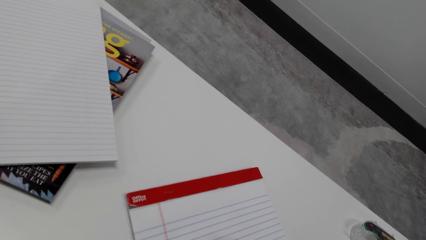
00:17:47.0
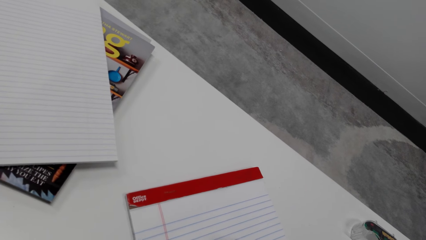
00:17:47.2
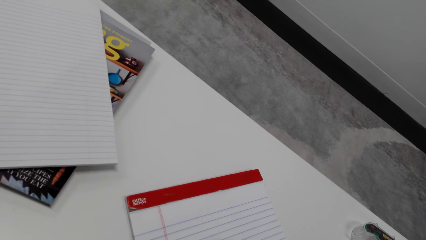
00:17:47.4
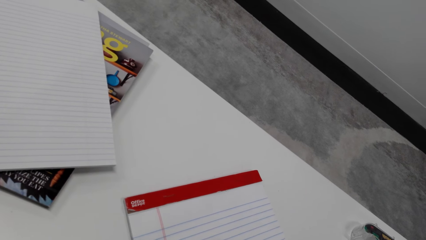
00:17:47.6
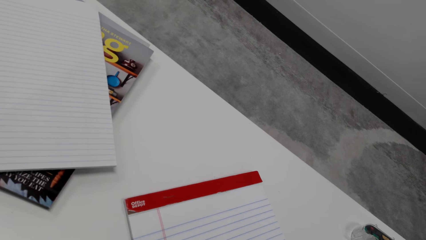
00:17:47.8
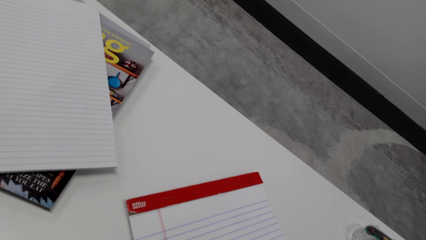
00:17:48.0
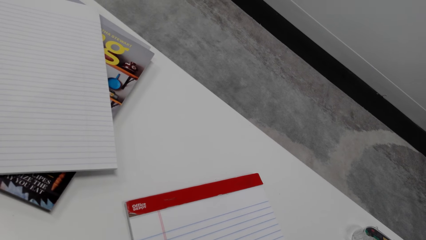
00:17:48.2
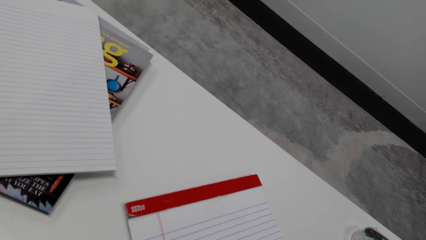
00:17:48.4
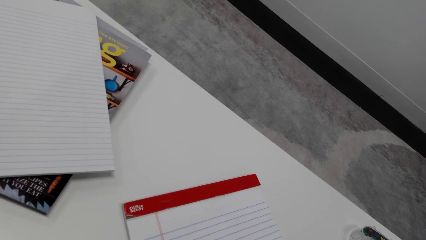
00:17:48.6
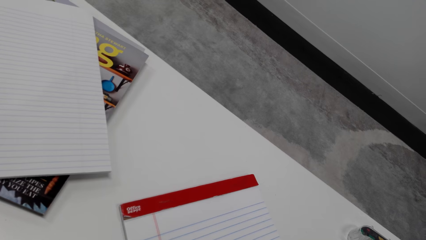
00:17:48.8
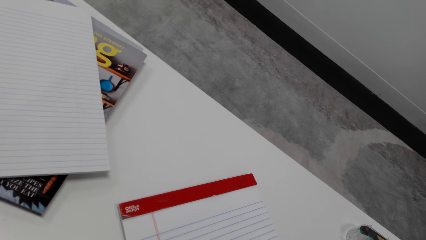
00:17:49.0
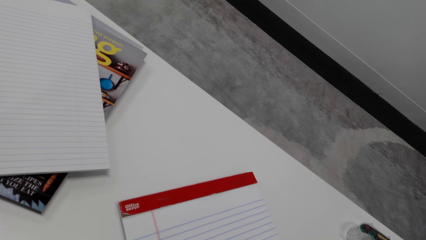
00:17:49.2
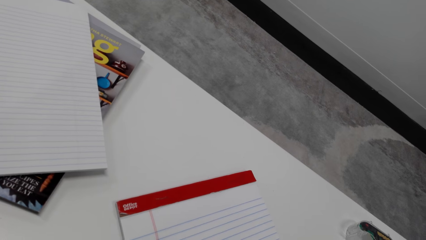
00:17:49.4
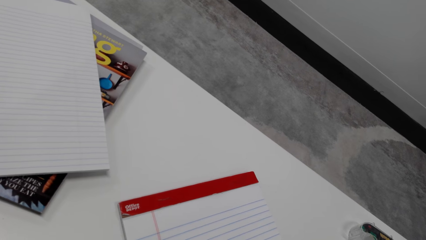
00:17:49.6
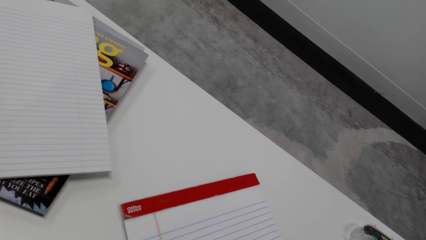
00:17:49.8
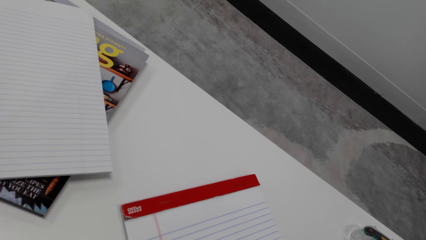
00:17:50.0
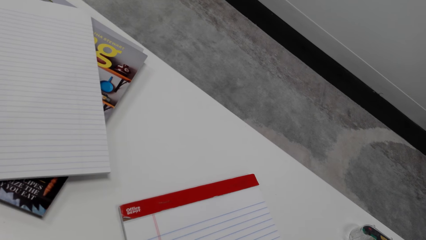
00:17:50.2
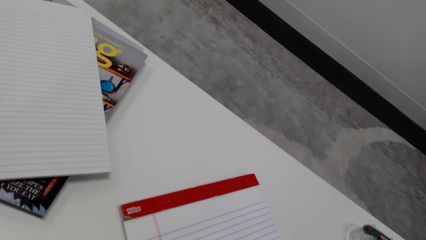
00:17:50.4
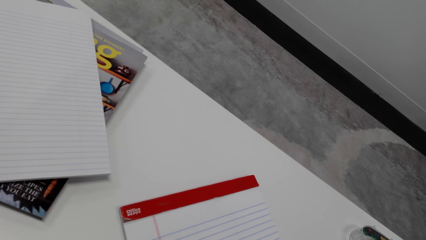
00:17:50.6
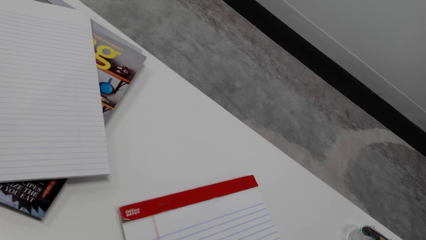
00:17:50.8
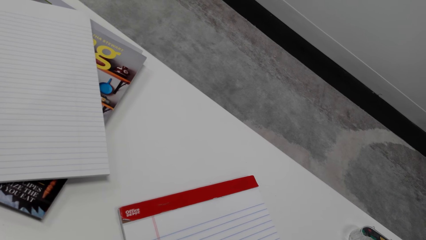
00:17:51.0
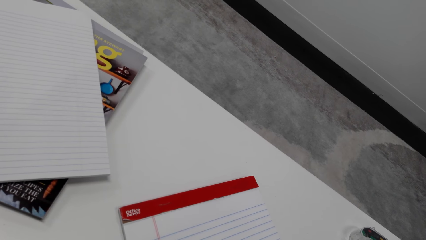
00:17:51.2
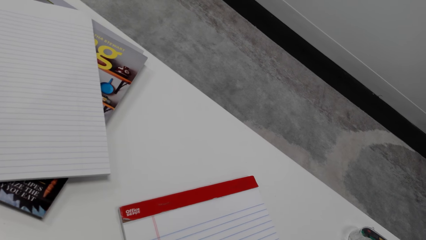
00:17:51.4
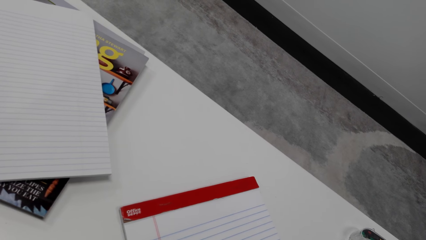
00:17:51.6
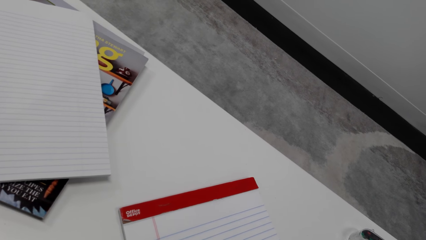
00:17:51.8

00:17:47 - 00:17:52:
The camera wearer draws in a book.

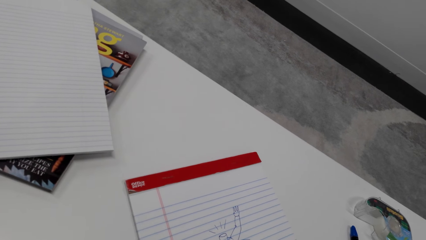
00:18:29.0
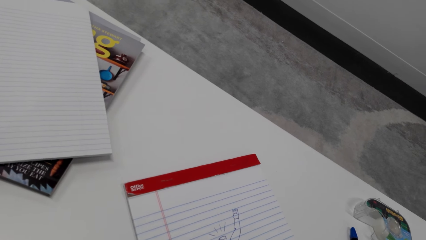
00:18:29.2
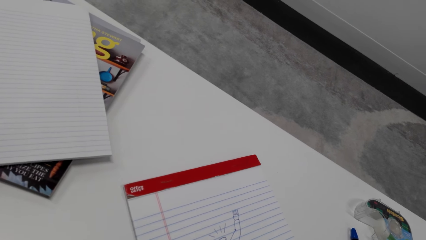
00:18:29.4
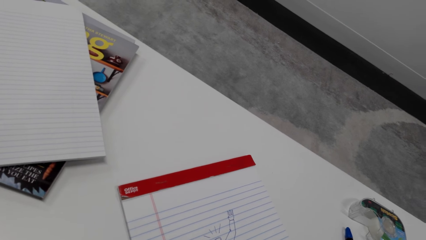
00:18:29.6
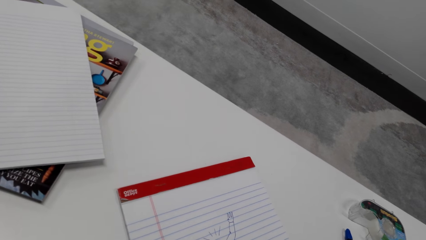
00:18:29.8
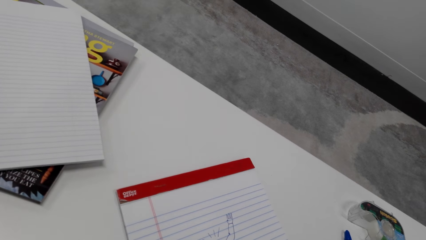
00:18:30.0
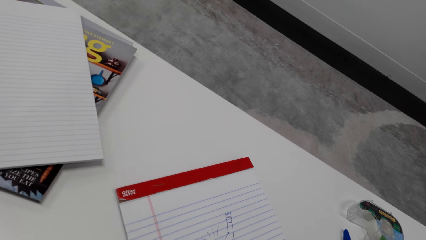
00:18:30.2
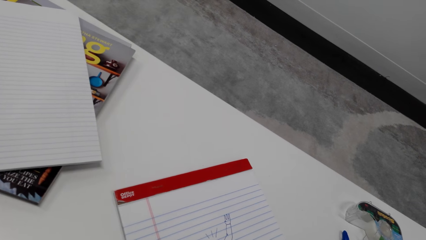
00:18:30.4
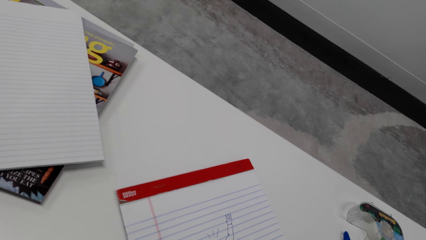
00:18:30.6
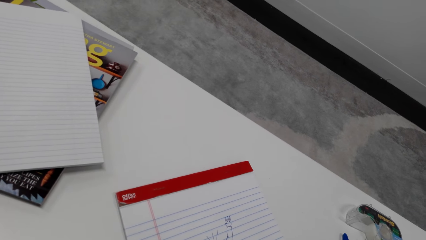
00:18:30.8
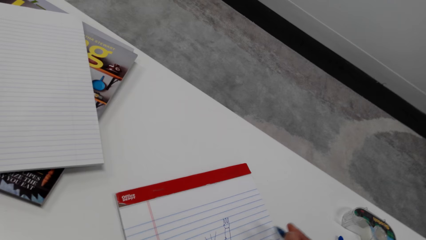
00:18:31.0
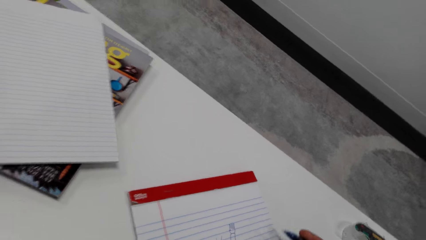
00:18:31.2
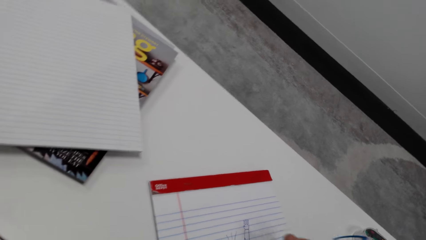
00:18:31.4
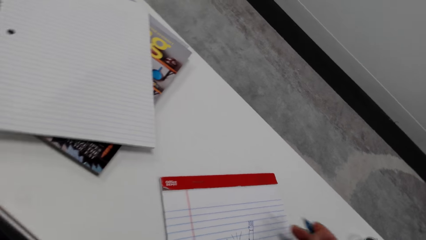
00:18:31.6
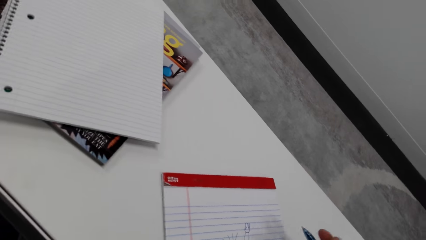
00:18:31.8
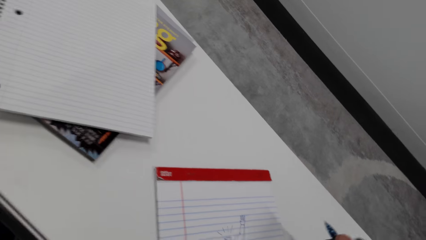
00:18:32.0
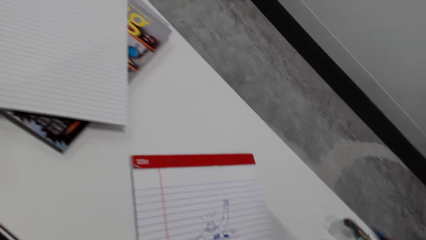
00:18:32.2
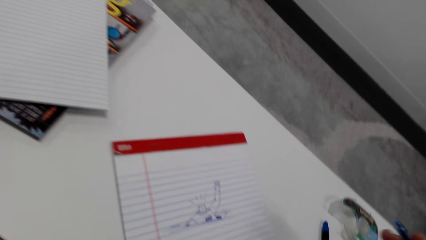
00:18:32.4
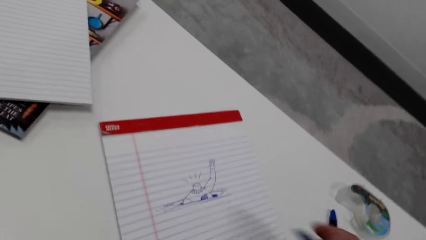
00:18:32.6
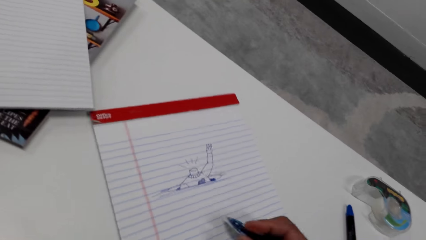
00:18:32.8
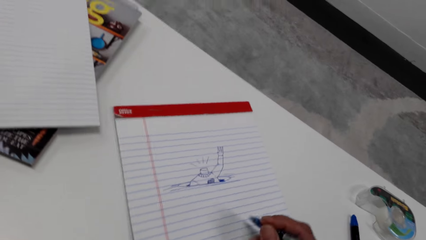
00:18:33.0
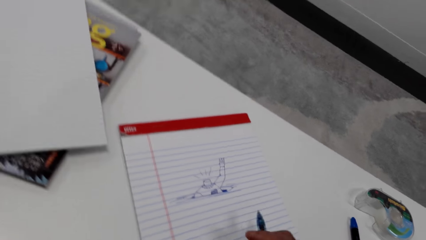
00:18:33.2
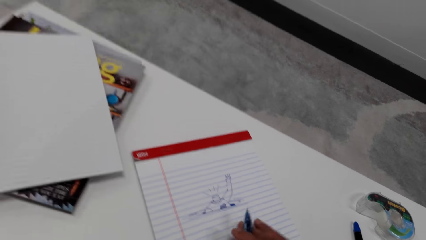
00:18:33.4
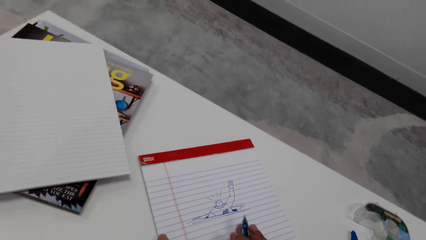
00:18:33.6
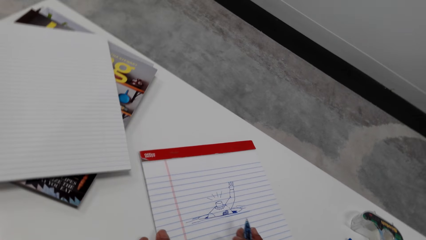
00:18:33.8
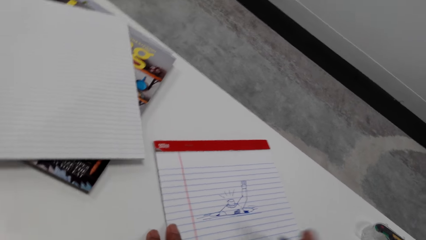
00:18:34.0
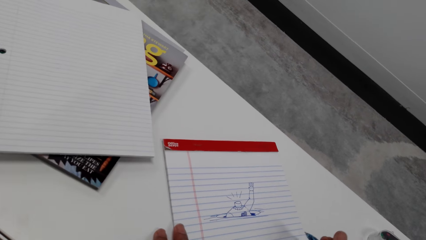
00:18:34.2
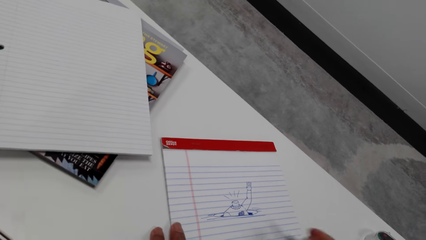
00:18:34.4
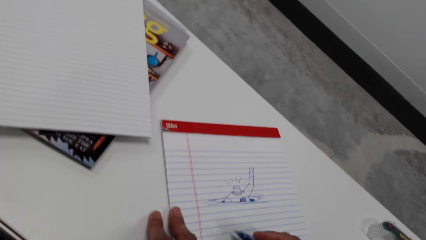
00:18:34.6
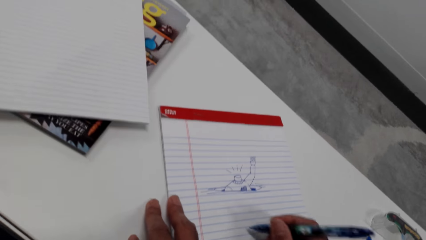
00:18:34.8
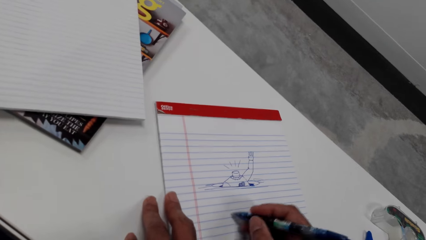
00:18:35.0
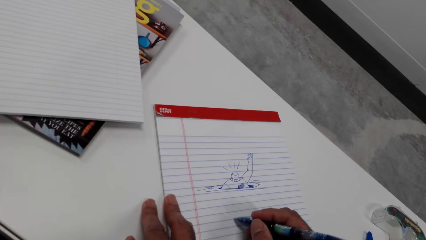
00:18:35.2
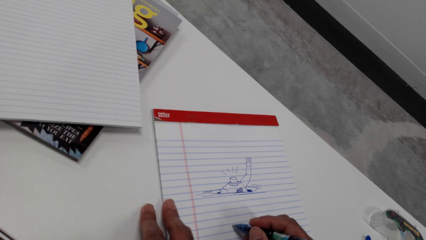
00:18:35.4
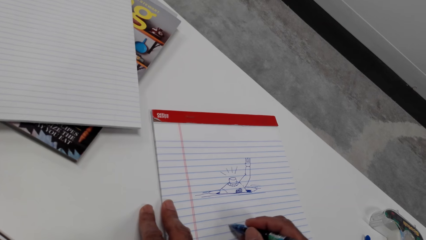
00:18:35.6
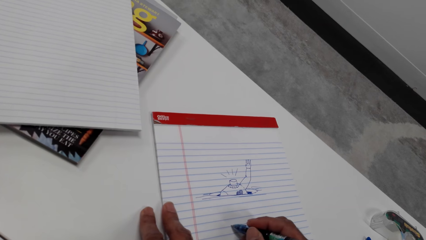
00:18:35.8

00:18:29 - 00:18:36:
The camera wearer holds a pen.

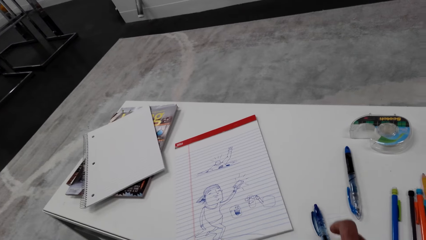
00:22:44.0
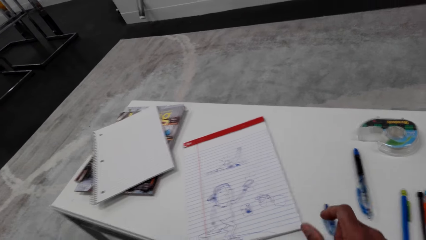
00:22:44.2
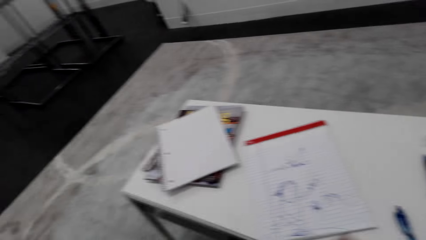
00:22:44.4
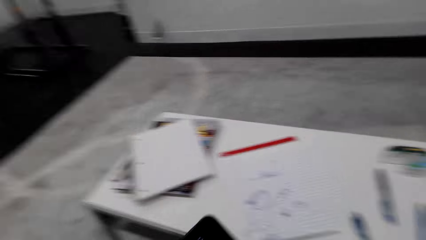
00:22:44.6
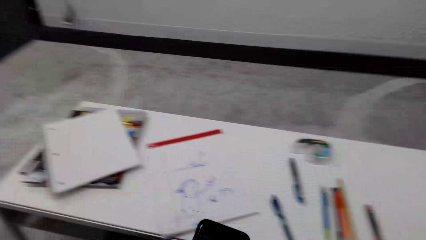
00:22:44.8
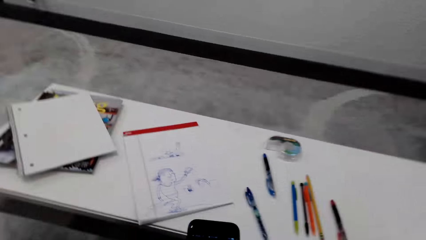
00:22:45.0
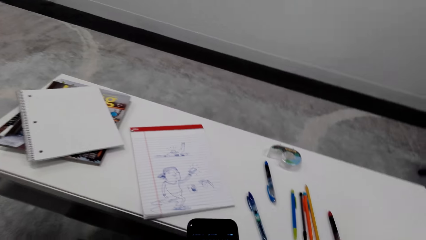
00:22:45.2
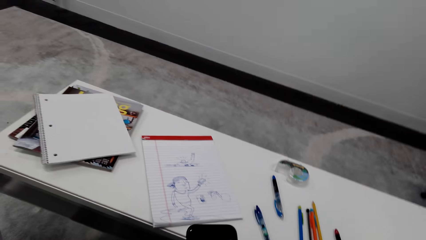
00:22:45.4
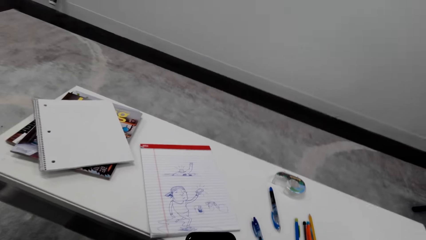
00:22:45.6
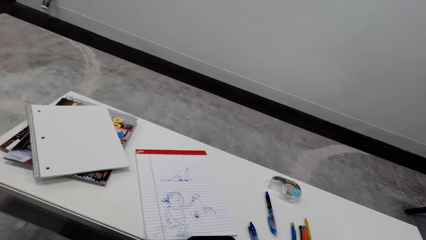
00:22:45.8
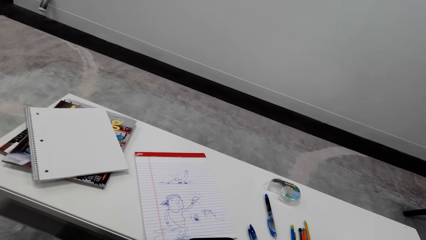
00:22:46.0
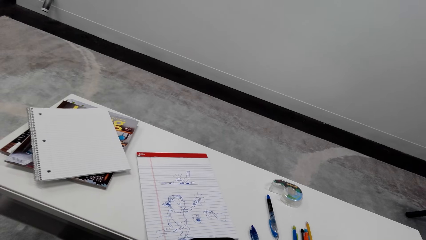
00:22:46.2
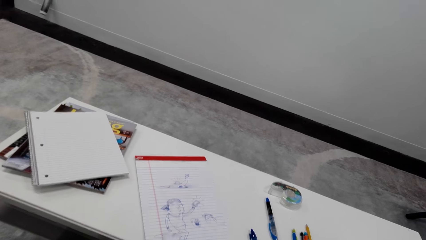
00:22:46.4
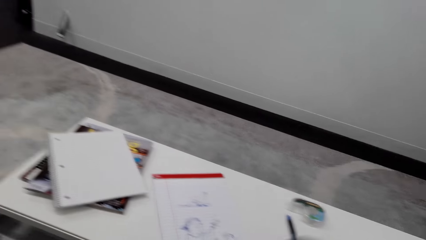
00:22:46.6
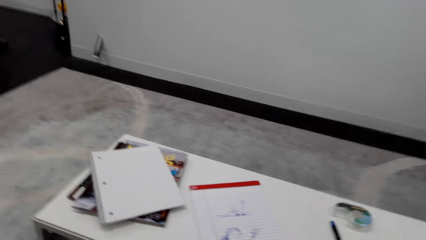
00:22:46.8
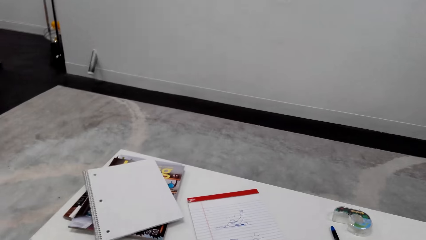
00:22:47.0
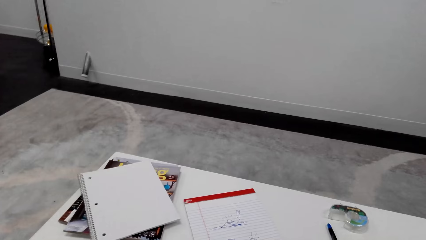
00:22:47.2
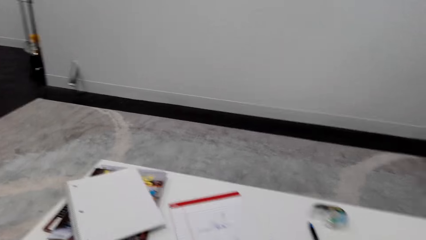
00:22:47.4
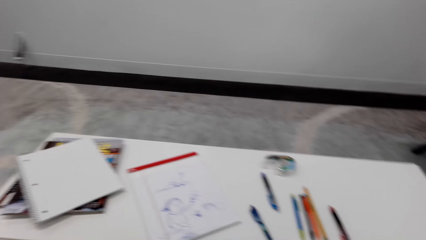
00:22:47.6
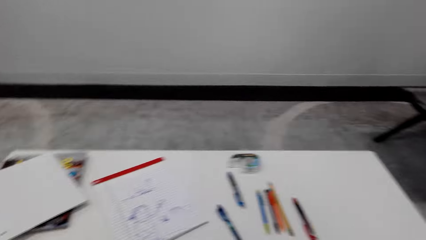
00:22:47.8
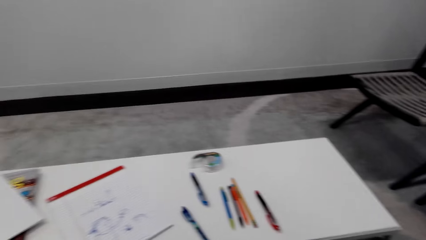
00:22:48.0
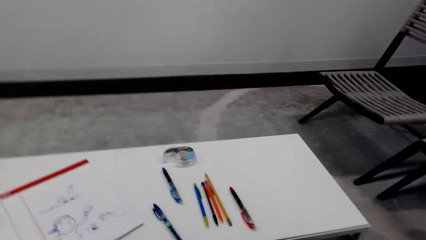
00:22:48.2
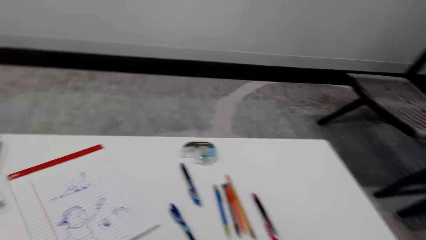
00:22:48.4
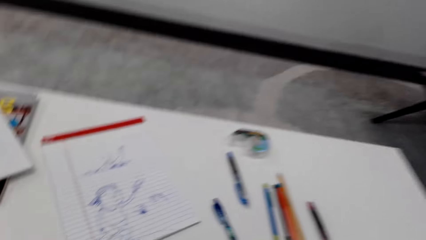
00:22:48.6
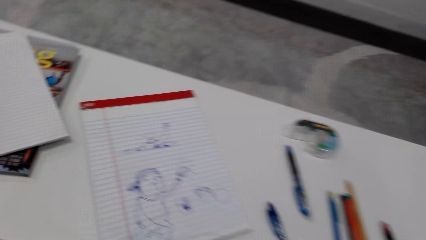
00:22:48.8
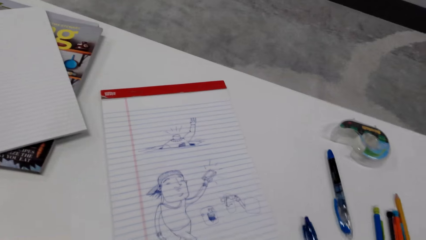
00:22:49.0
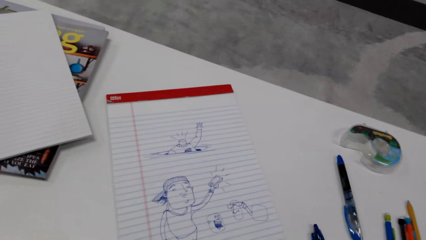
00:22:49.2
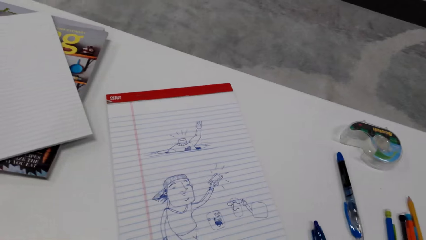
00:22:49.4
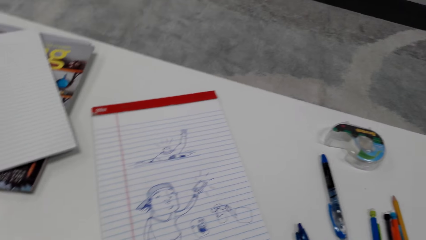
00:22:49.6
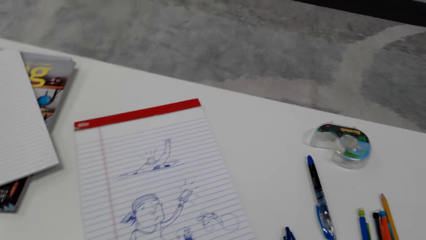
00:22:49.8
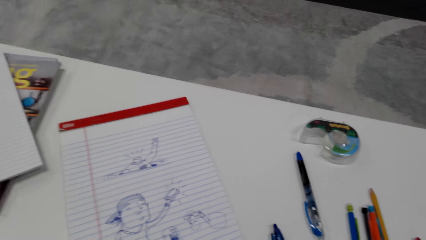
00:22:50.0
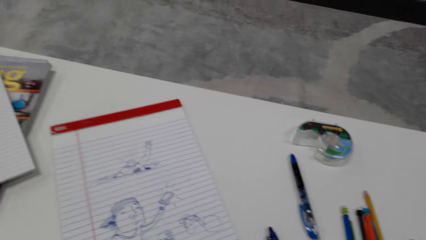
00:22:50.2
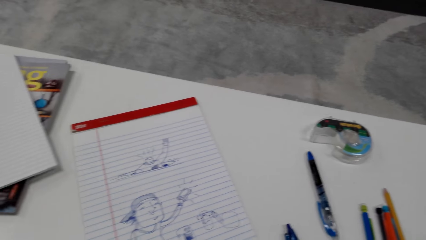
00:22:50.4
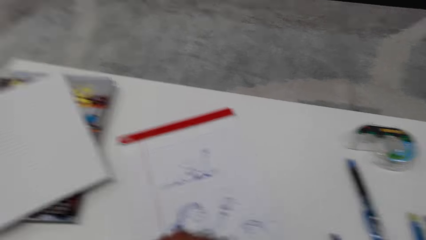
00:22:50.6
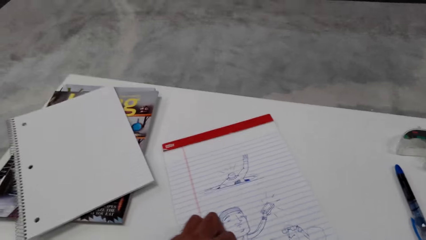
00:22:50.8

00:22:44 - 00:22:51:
The camera wearer looks at the phone. They pick up a call. They talk on the phone.
